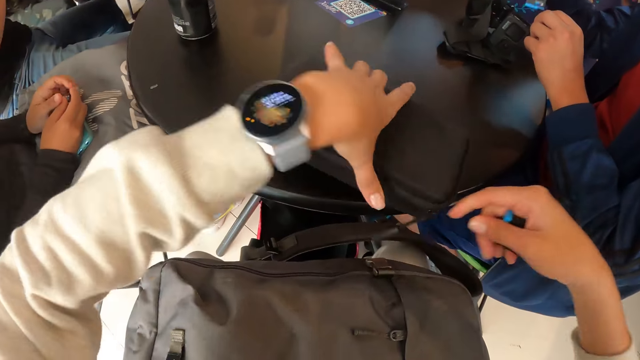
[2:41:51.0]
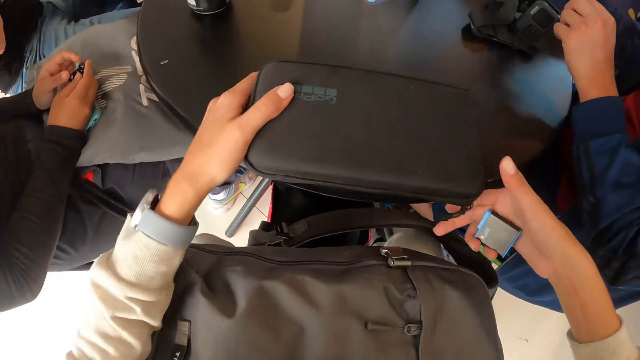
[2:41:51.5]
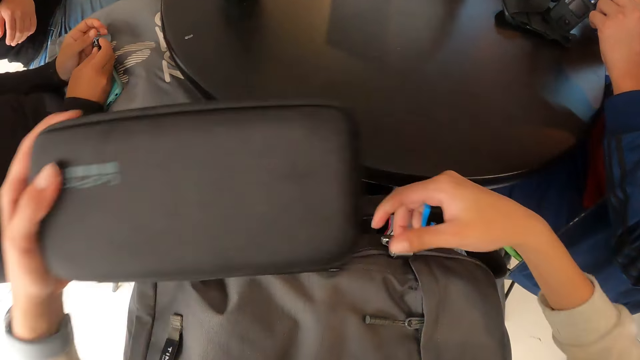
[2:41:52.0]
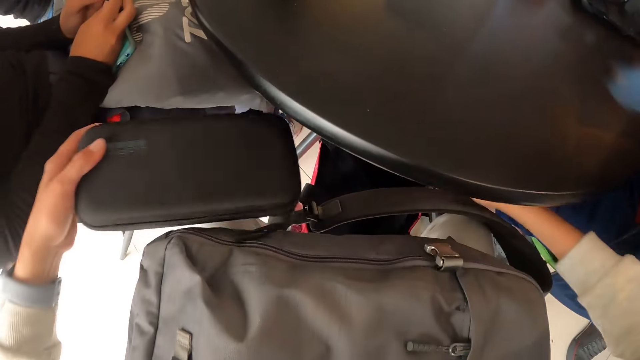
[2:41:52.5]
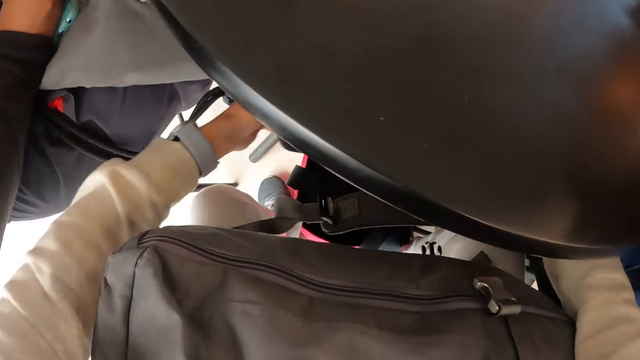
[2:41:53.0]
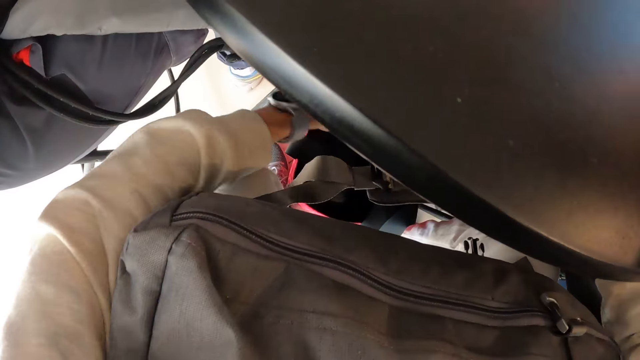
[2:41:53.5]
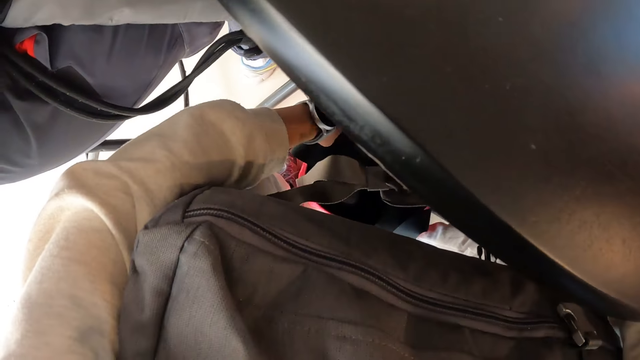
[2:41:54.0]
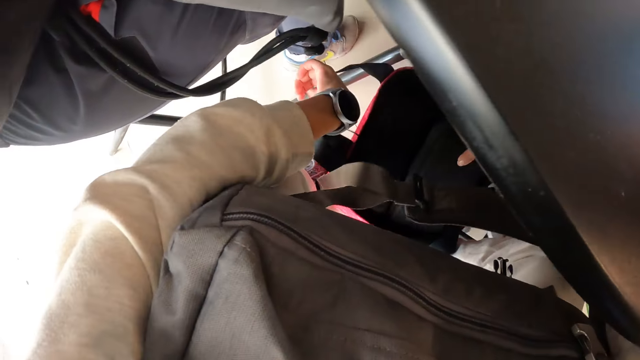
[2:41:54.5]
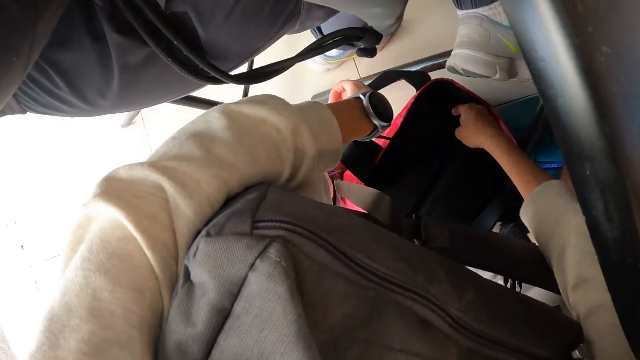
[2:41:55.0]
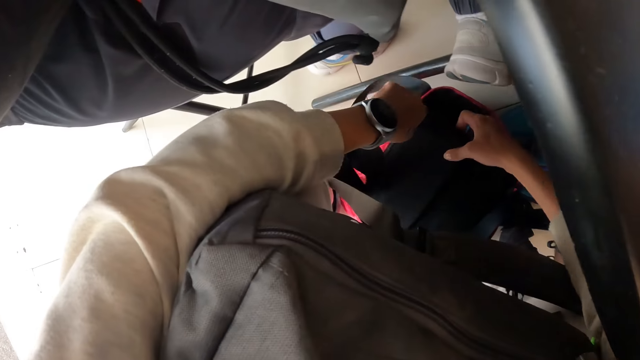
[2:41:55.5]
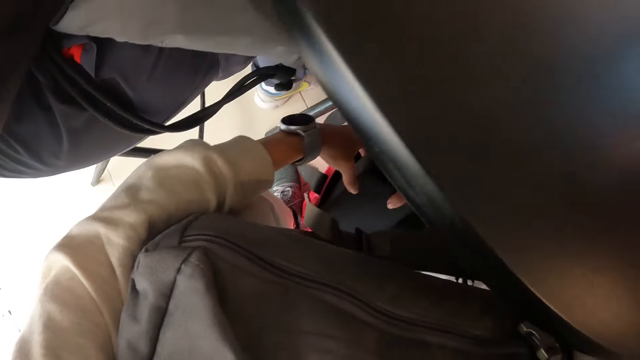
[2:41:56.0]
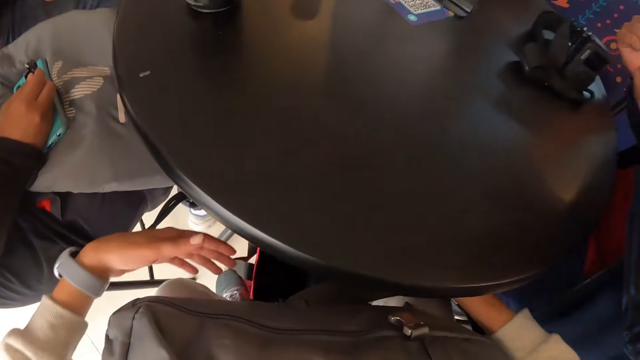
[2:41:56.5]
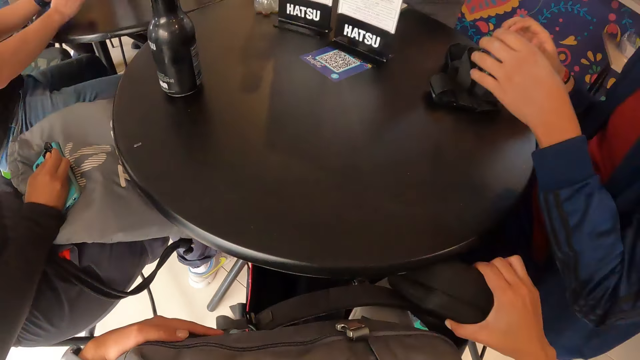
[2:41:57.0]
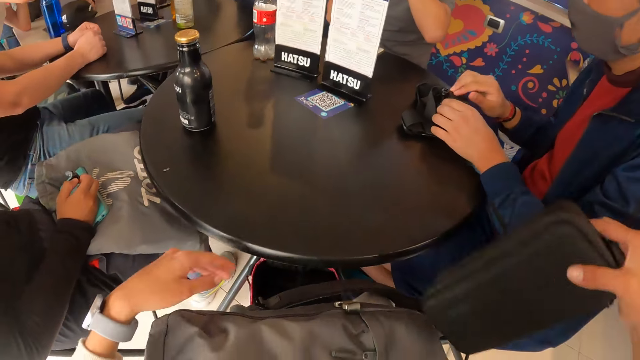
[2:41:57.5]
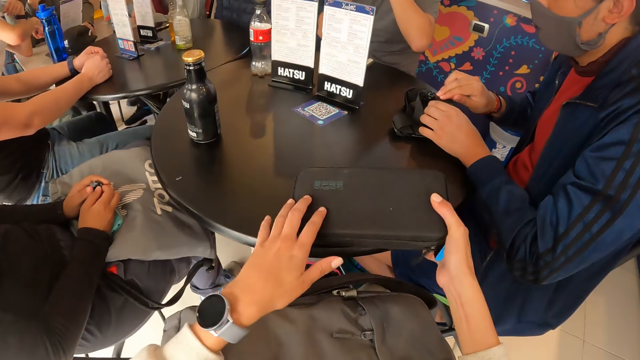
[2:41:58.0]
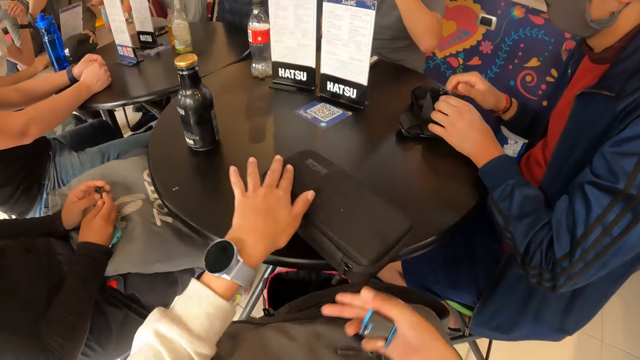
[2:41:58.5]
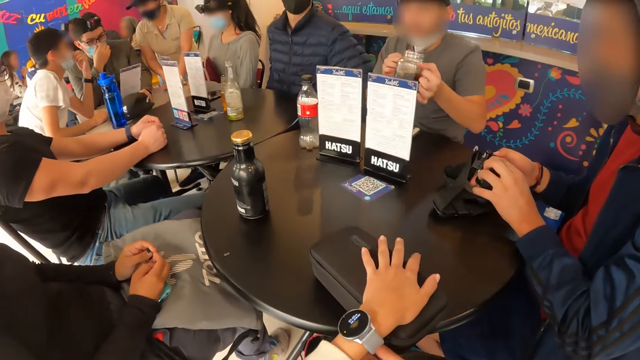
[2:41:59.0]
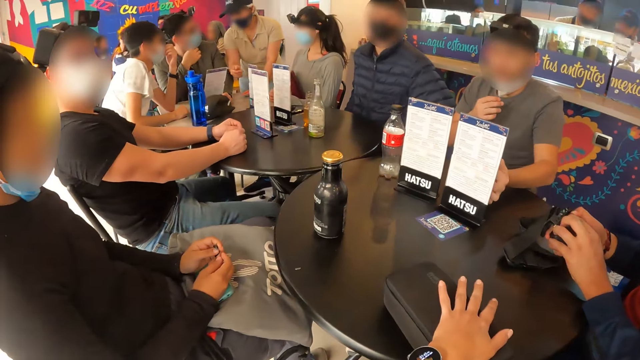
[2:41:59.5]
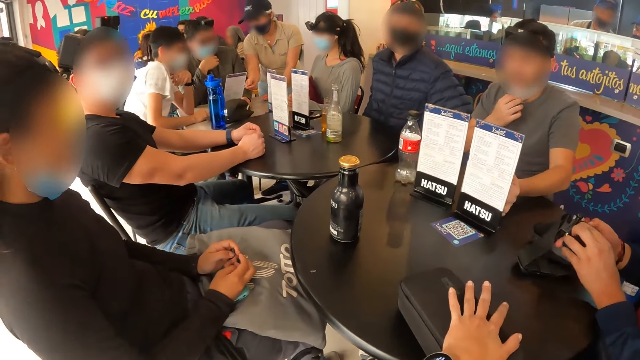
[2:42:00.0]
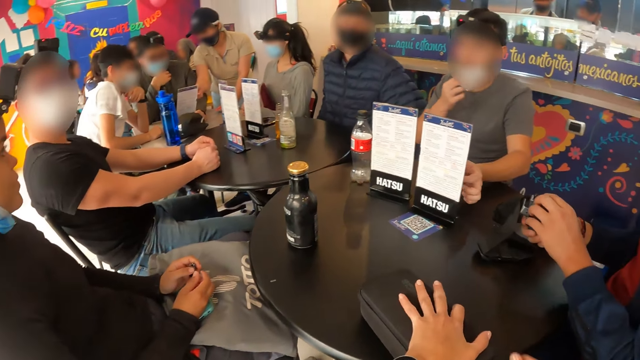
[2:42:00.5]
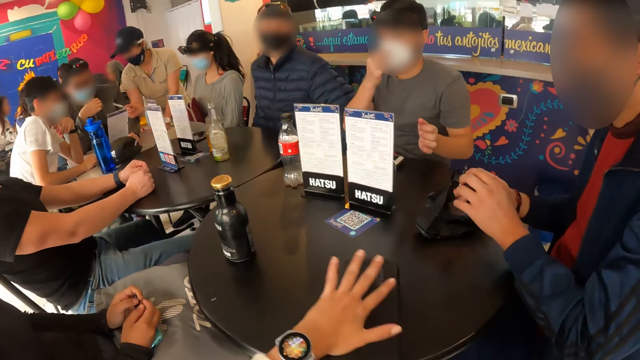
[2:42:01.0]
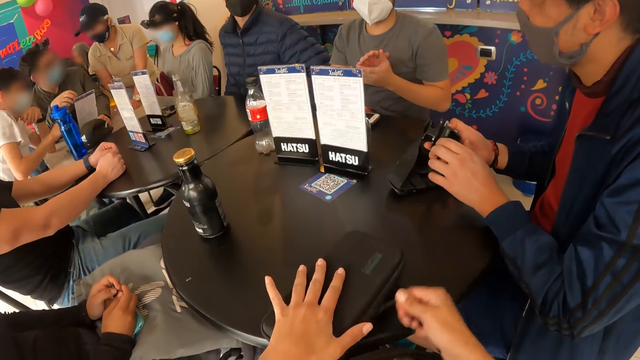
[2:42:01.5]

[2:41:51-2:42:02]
The man puts something in the camera. The camera wearer picks the black purse from the table with both hands. She drops the black purse in her hands into the red bag on the floor. She picks the black purse from the red bag on the floor with her right hand. The man places both hands on the camera on the table. The camera wearer drops the black purse in her right hand on the table. She holds the black purse with both hands. The man adjusts the camera on the table with both hands. The camera wearer looks around.

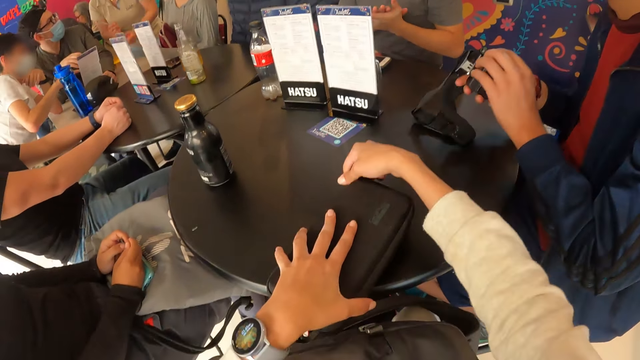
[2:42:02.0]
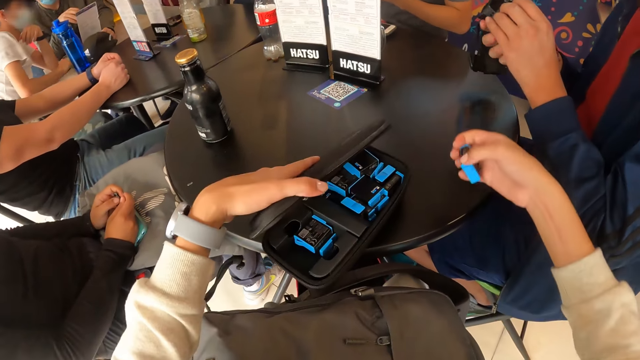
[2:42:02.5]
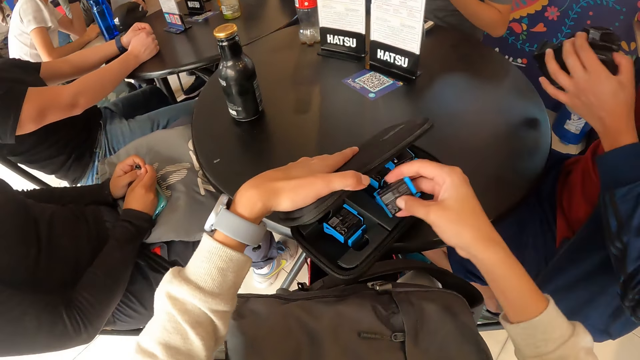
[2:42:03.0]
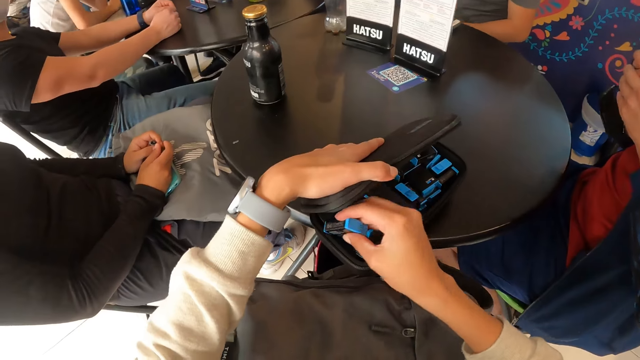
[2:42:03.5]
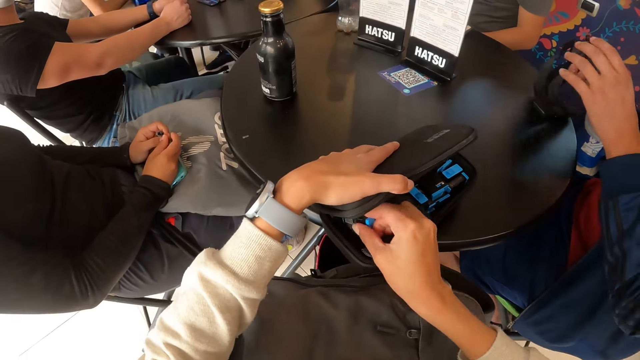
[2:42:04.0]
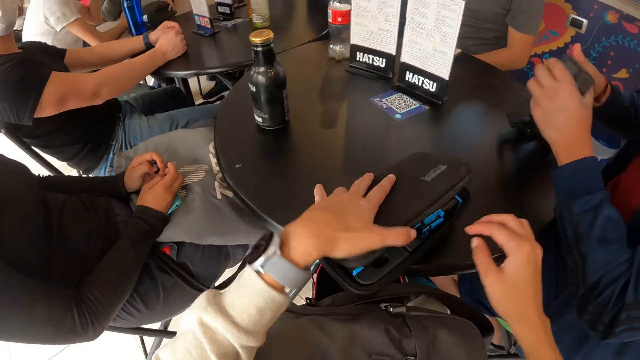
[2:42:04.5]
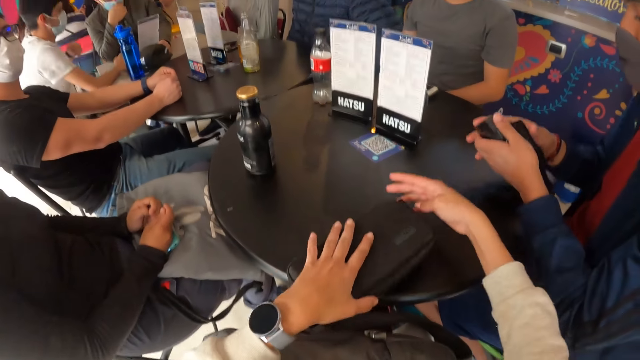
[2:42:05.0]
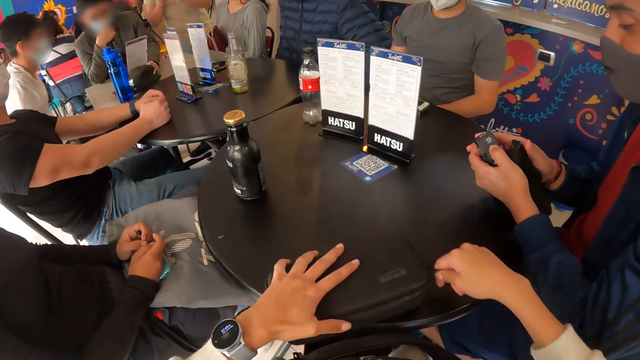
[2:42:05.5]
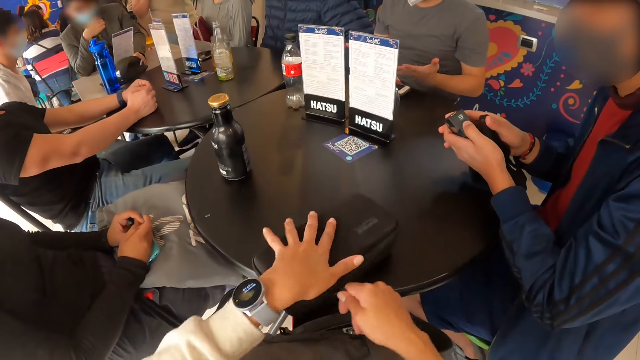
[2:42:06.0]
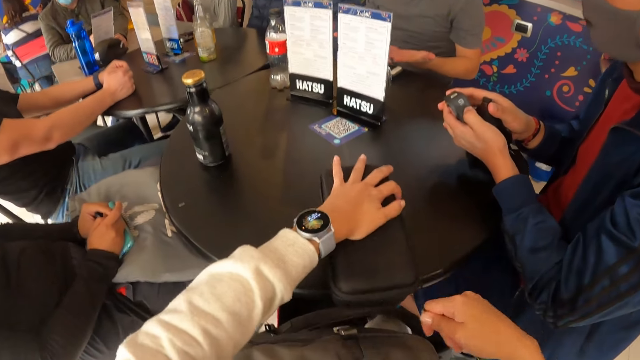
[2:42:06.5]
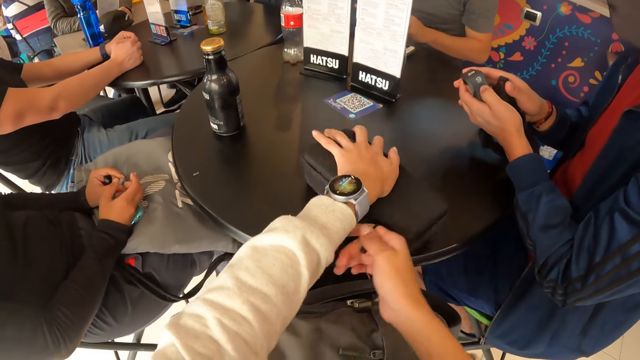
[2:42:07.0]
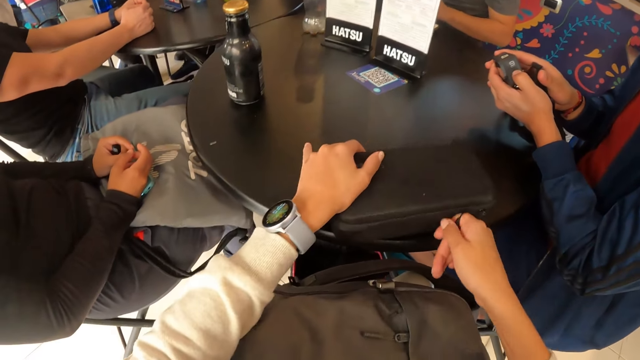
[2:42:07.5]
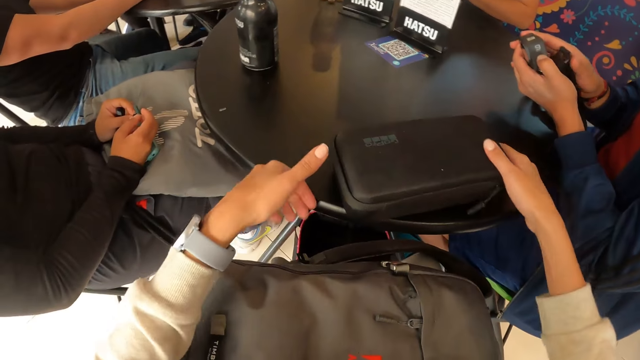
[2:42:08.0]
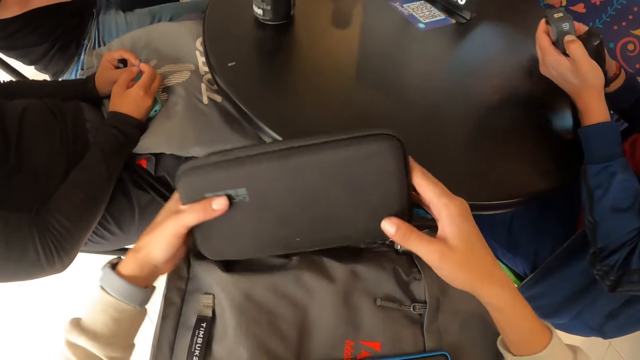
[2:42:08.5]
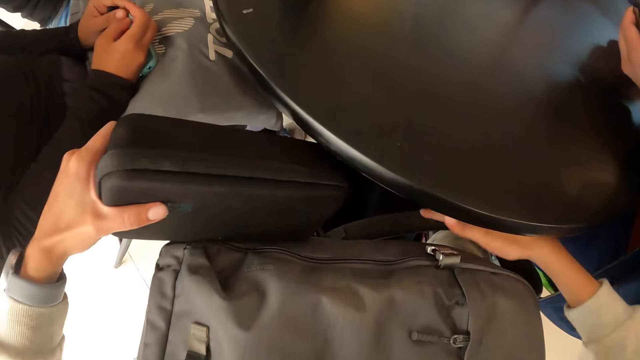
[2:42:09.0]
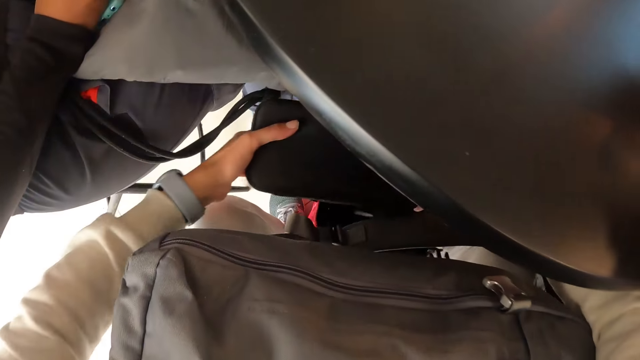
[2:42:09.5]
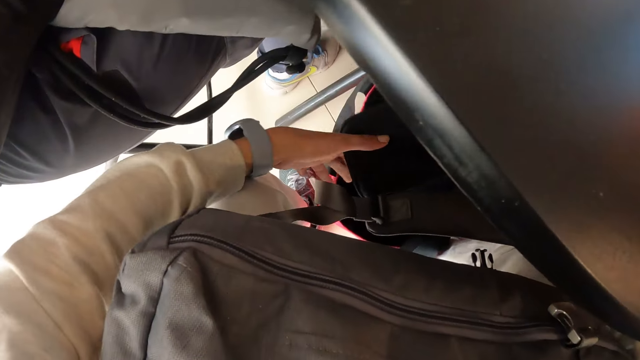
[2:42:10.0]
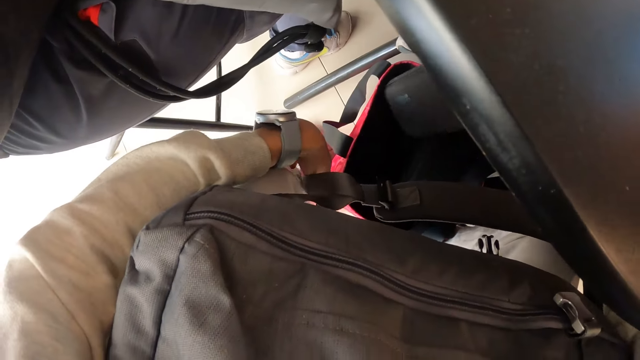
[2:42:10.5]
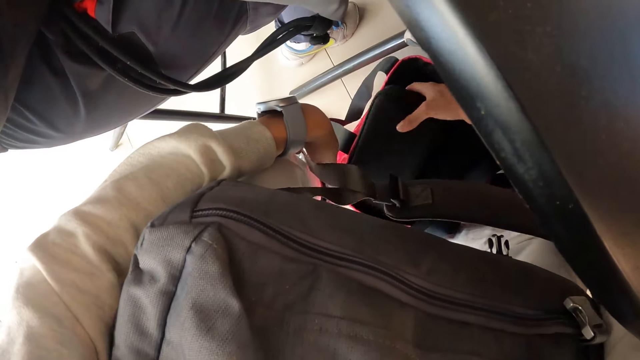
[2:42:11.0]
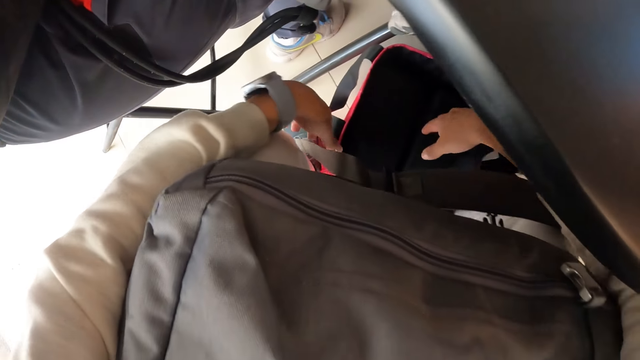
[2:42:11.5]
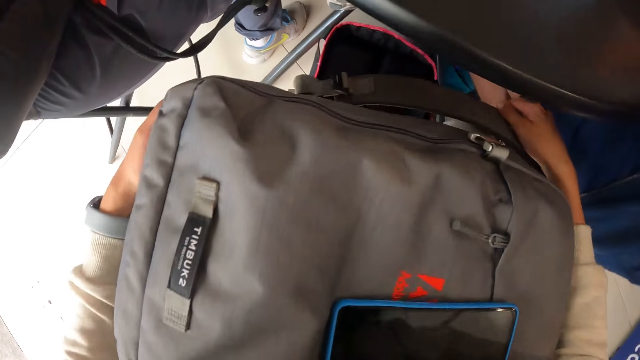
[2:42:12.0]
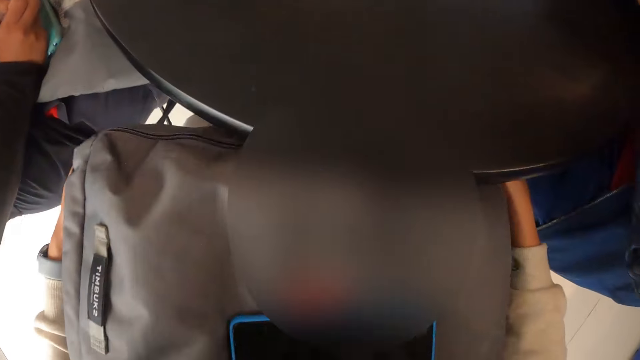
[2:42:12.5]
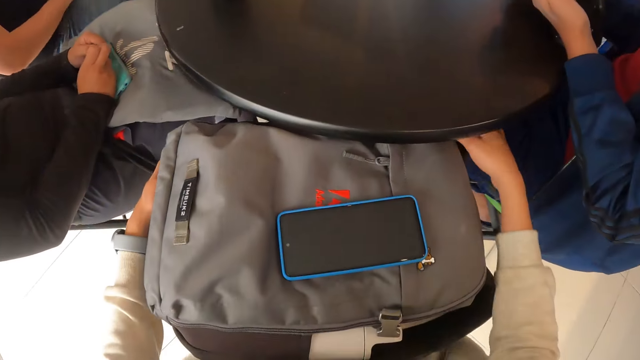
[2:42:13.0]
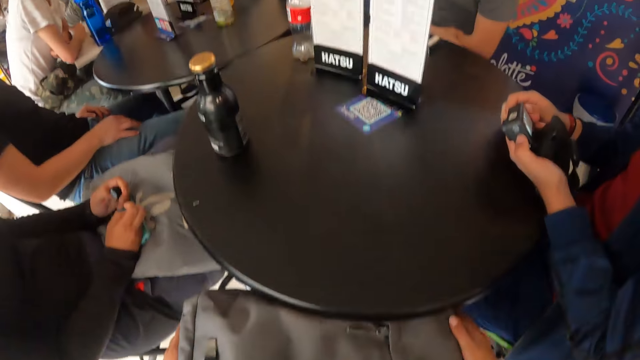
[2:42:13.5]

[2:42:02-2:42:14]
The camera wearer opens the black purse with both hands. She drops the battery in her right hand into the black purse on the table. She closes the black purse on the table with her right hand. She picks the black purse from the table with both hands. She passes the black purse in her left hand to her right hand. She drops the black purse in her left hand into the red bag on the floor. She looks around. She holds a bag on her lap with both hands.
